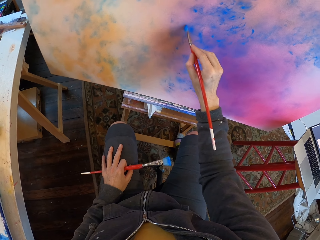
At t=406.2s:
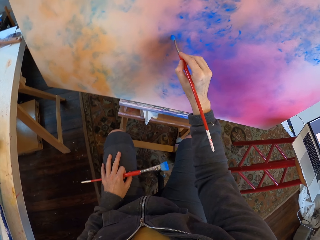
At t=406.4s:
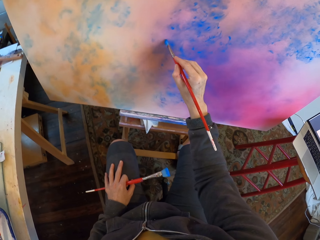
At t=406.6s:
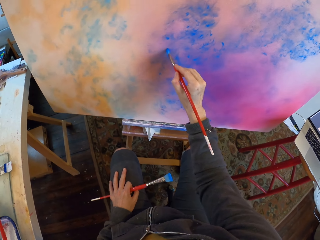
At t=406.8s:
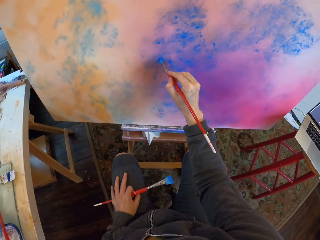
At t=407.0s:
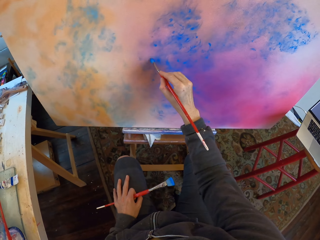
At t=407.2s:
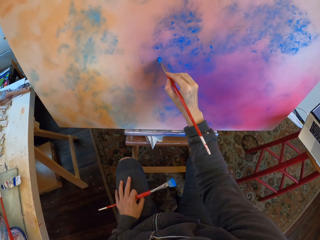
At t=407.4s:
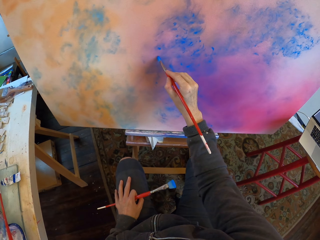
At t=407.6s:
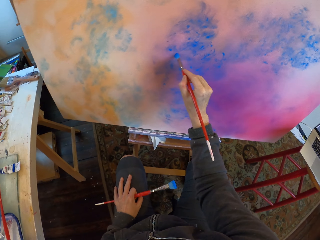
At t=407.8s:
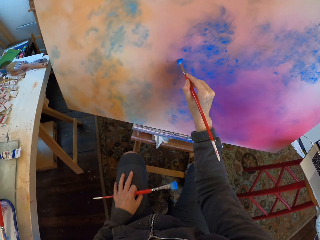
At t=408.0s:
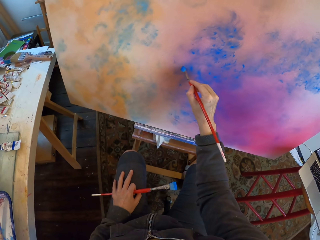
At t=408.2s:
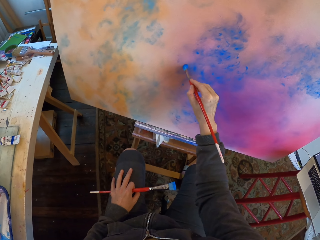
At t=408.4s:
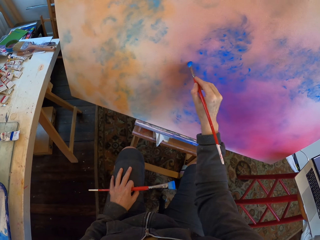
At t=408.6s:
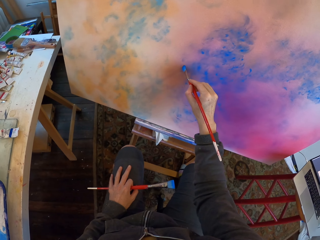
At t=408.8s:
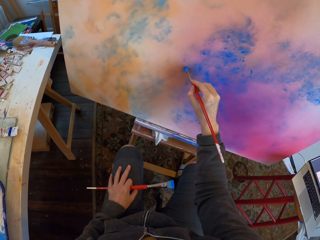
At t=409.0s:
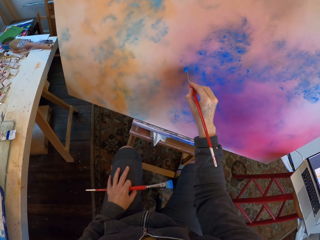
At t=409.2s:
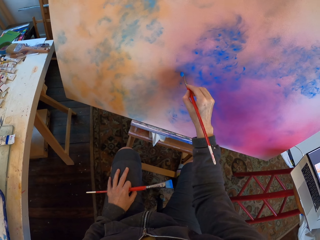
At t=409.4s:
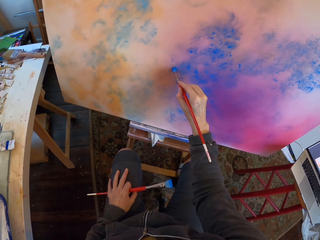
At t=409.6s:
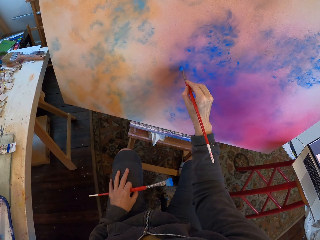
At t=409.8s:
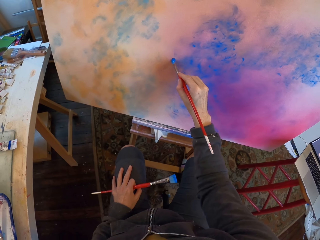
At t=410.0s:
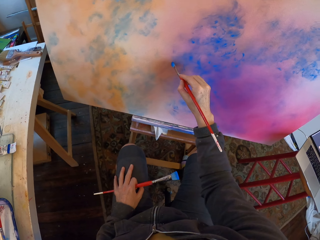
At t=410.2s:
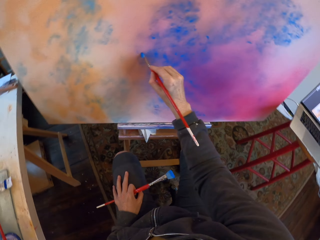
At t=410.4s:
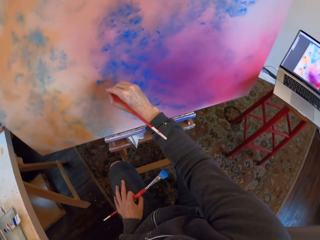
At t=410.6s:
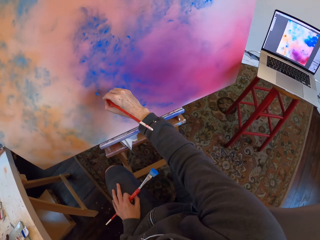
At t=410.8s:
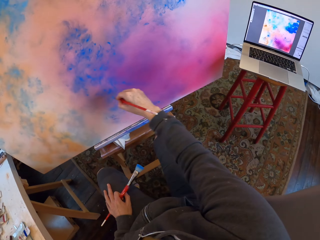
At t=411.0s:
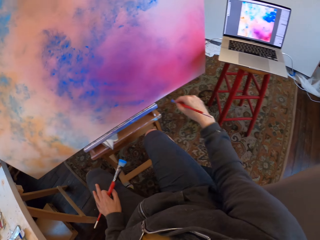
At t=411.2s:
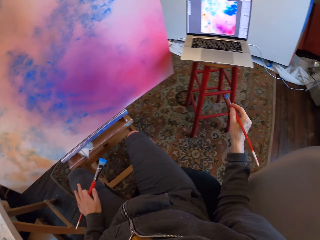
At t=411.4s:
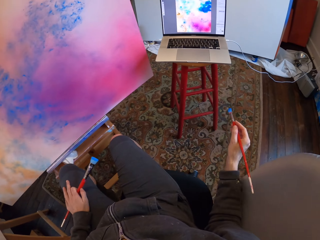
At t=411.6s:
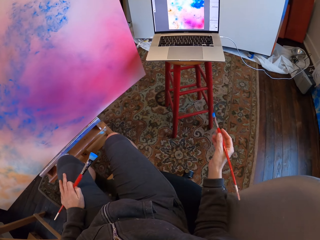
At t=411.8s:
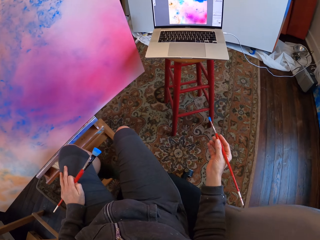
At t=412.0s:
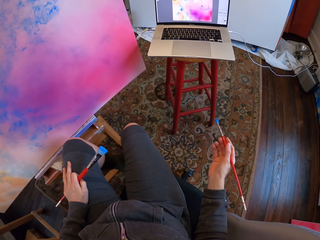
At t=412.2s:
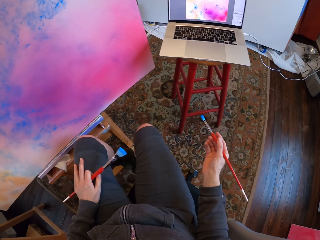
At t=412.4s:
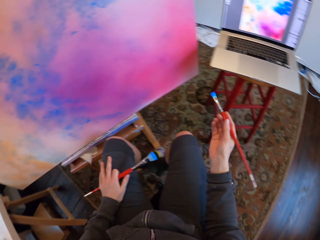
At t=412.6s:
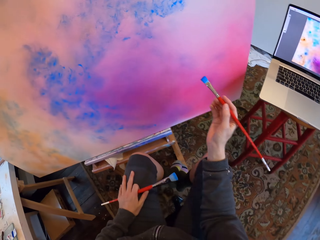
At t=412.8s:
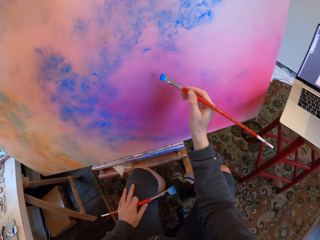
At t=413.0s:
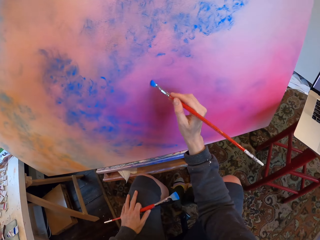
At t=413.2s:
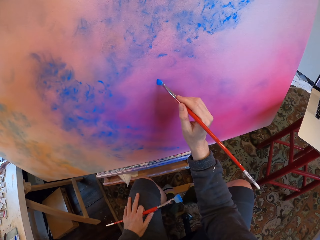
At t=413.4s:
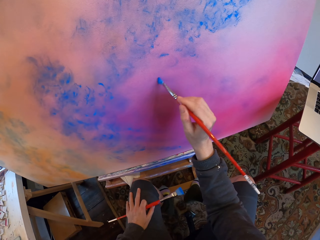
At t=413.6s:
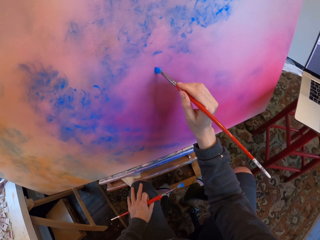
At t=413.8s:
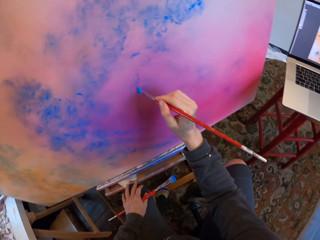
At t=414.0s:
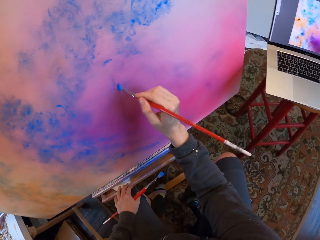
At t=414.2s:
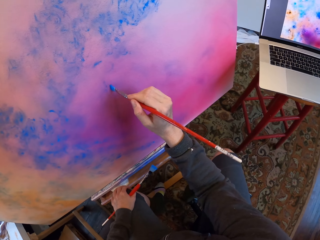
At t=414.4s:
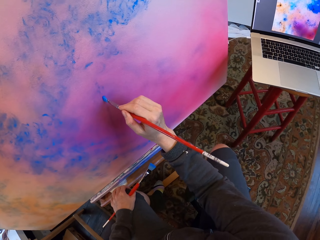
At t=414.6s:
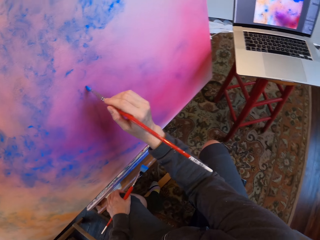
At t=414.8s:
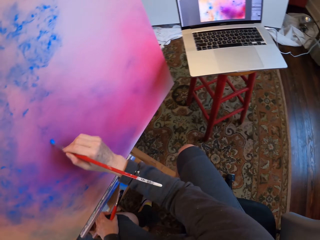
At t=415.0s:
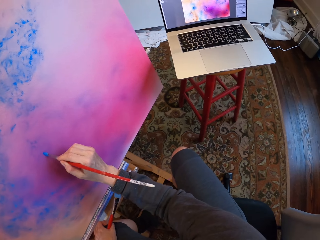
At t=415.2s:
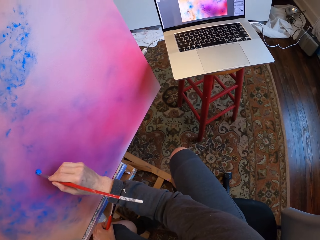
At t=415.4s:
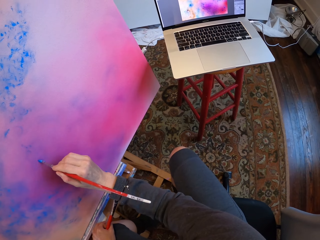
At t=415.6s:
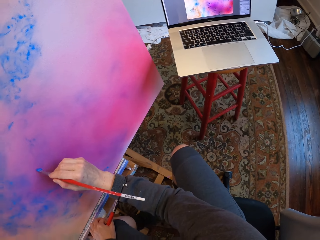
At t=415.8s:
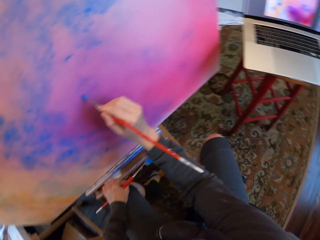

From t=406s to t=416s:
The camera wearer looks at the laptop. They paint.

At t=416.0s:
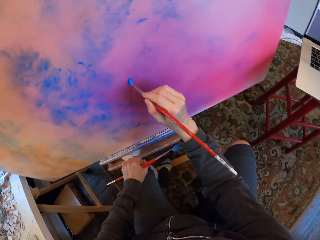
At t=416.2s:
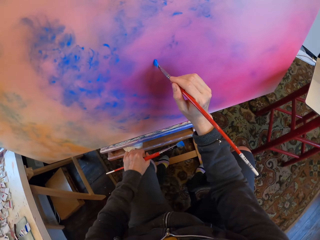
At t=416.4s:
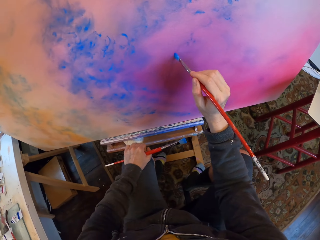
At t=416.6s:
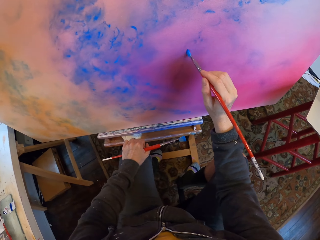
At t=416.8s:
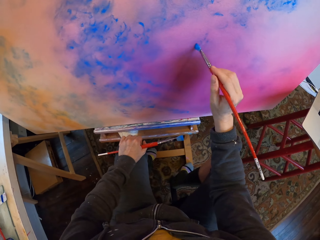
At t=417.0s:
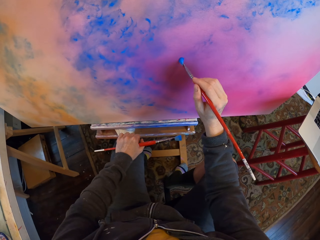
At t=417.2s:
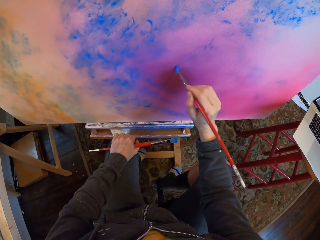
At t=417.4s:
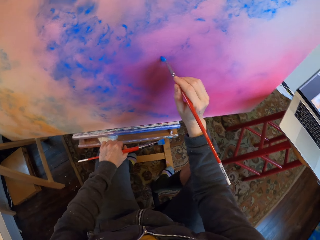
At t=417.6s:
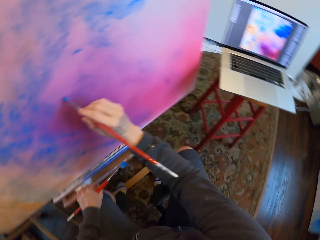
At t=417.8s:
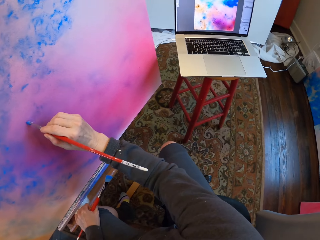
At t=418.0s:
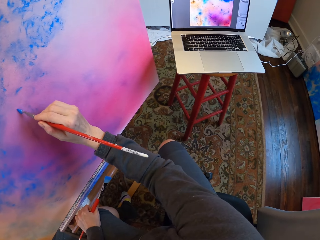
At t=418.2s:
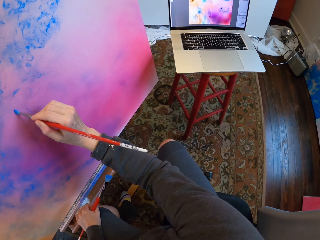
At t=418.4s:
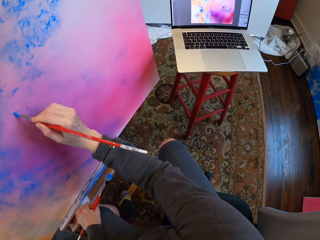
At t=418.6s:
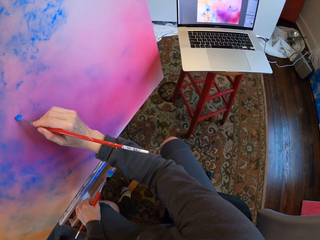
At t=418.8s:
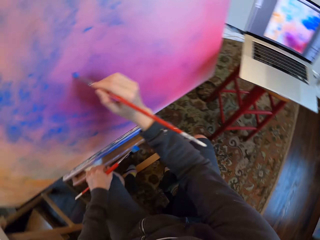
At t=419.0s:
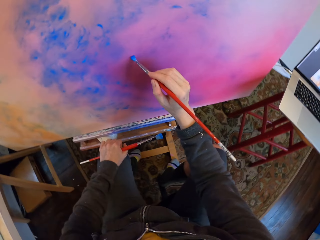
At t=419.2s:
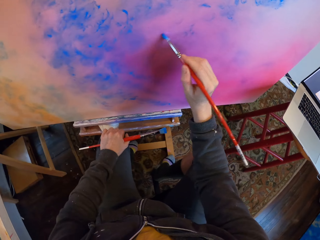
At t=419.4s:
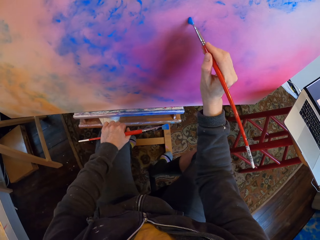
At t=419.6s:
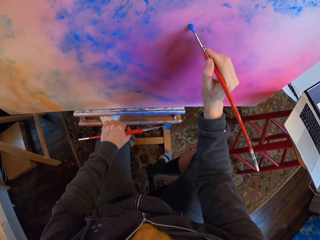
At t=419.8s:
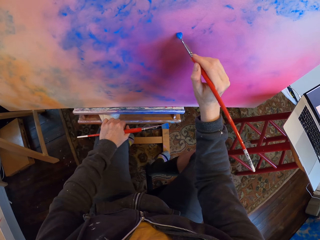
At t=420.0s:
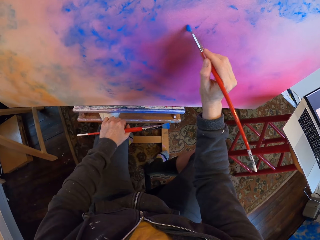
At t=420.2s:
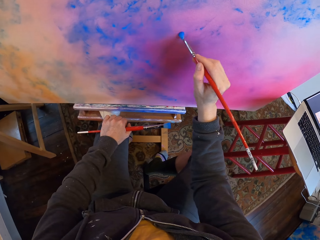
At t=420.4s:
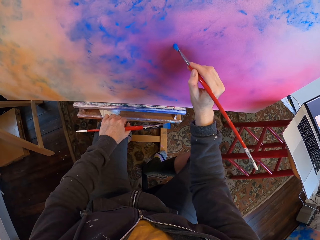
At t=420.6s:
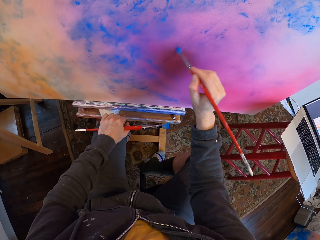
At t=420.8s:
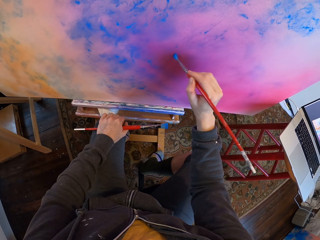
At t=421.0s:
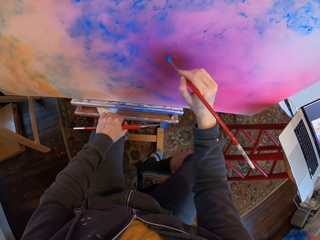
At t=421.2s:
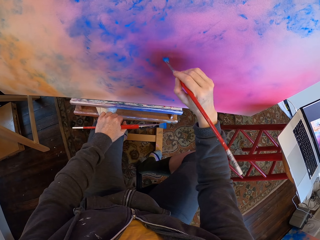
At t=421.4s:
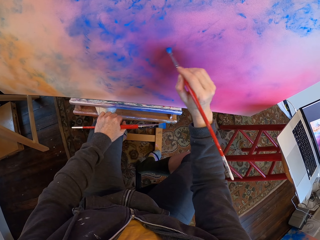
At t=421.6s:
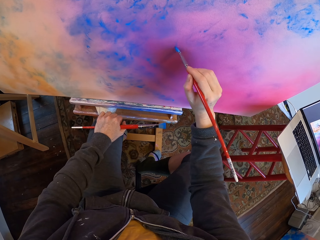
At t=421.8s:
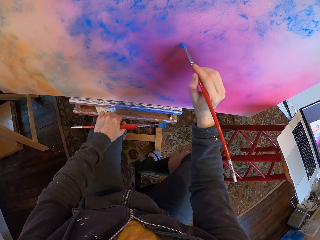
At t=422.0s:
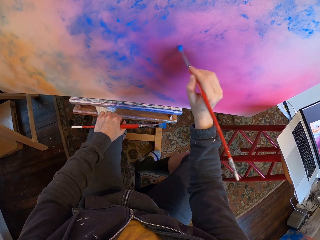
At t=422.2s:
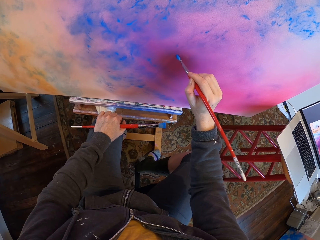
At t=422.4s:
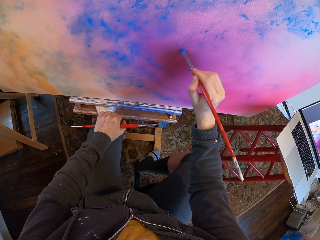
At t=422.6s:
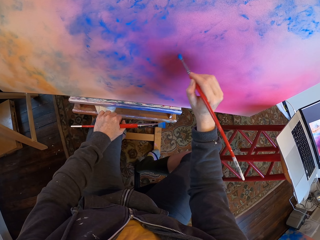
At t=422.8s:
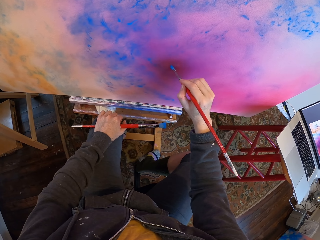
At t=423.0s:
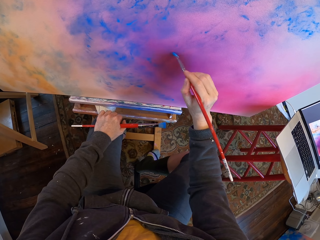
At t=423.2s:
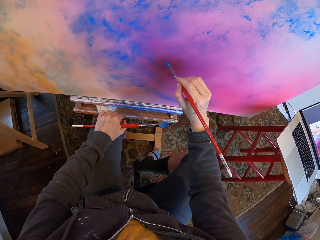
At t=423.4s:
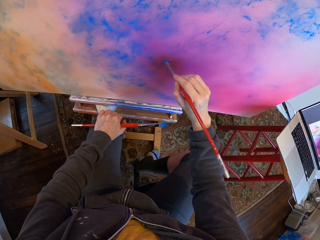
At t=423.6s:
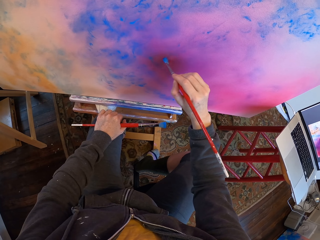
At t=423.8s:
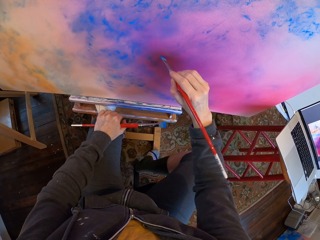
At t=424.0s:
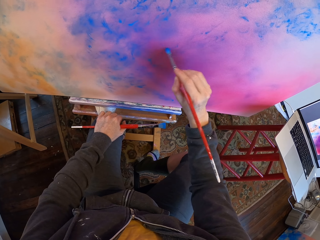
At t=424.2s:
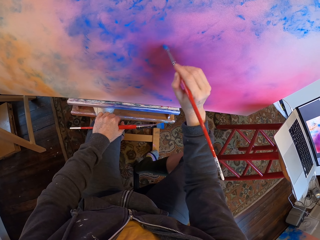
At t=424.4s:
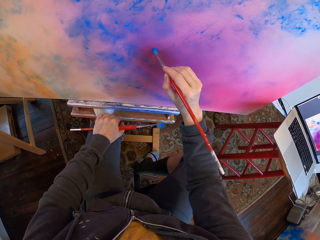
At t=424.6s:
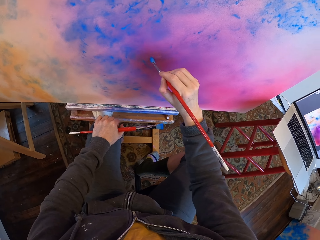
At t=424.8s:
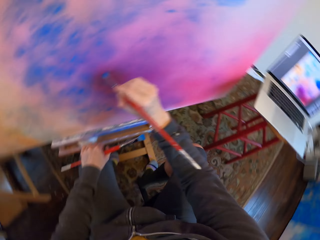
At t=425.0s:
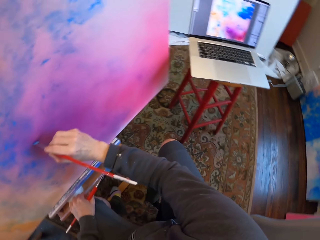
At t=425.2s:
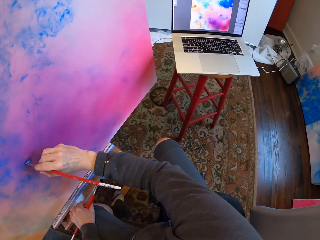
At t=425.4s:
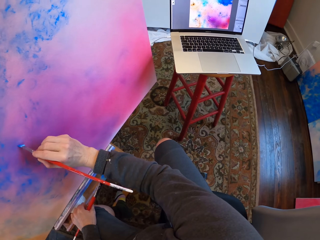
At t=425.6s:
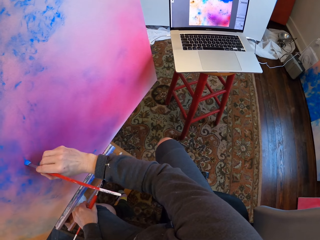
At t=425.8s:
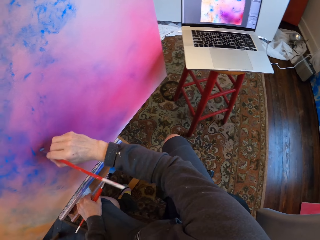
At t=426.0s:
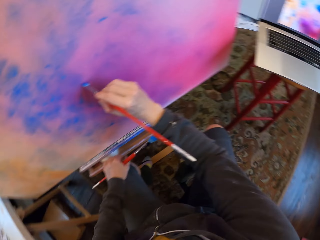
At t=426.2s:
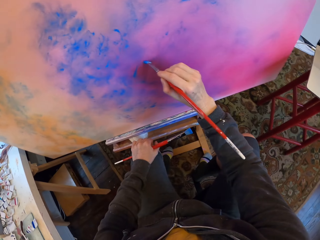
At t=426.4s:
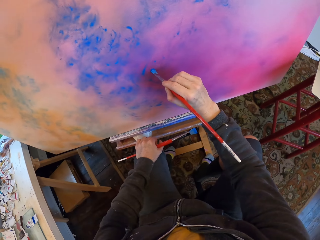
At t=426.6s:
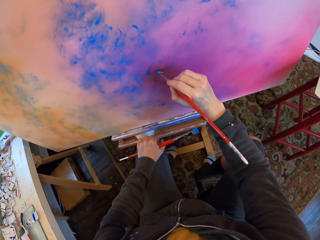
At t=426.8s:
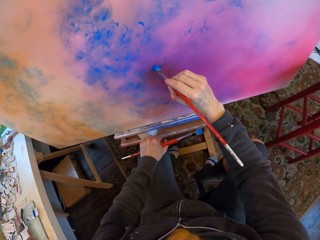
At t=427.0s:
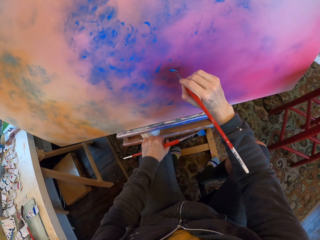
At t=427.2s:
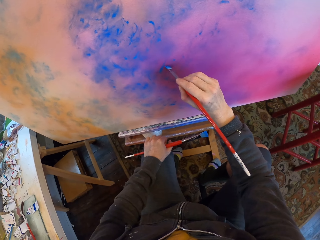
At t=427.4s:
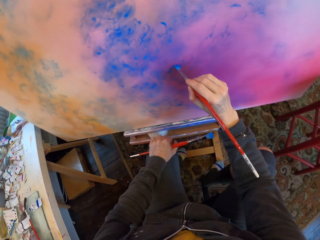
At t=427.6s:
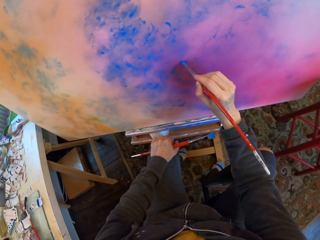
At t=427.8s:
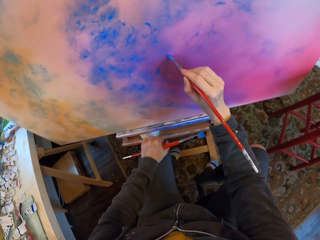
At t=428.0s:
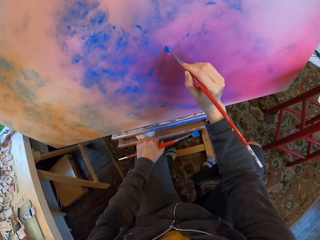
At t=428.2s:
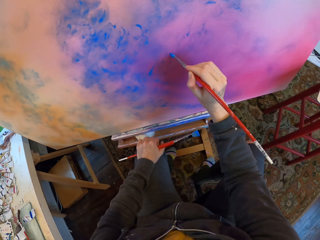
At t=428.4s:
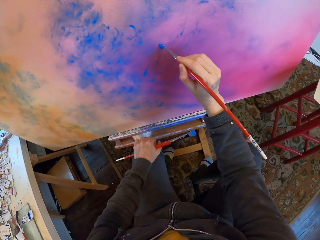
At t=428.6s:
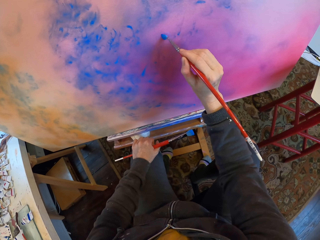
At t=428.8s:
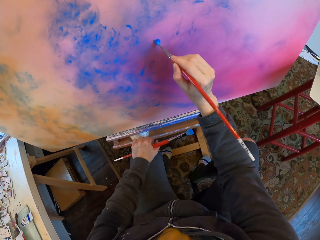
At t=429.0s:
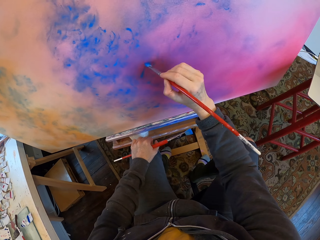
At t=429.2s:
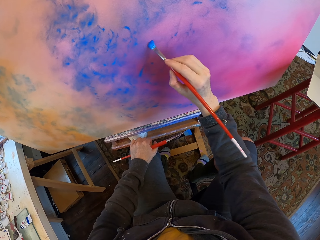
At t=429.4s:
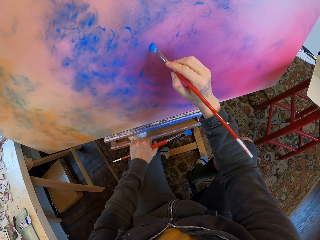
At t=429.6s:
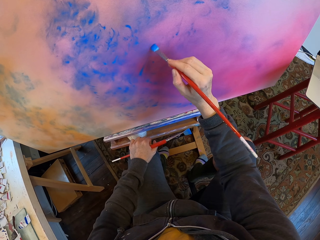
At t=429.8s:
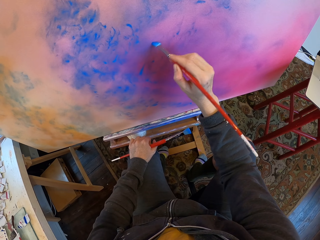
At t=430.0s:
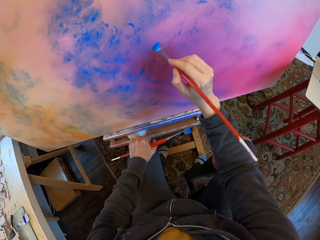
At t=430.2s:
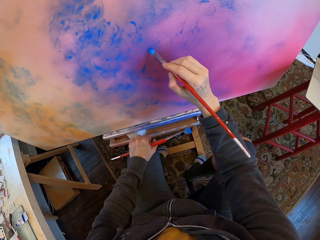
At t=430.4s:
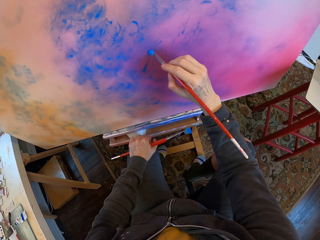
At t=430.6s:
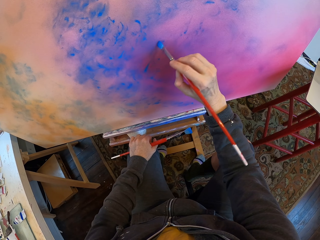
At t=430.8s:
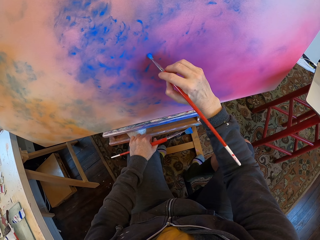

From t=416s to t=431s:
The camera wearer looks at the laptop. They paint. They look at the laptop. They paint.
